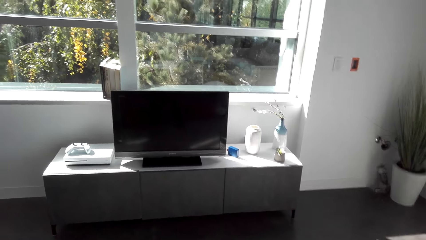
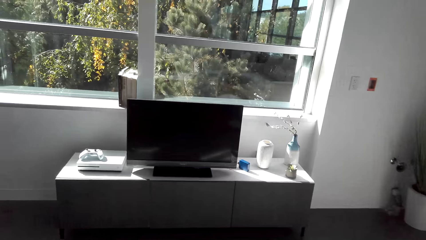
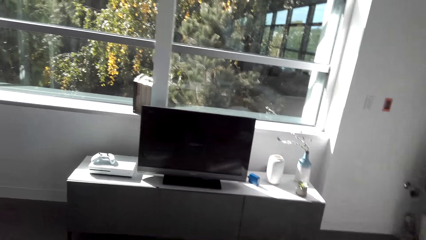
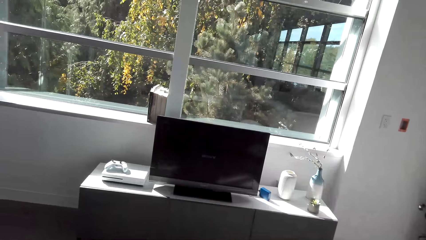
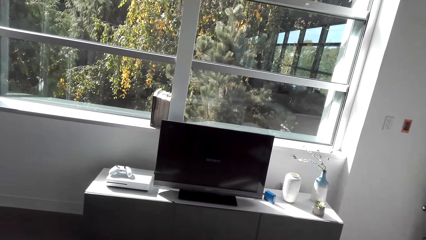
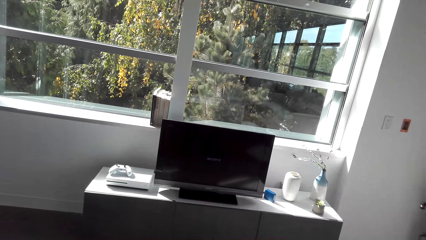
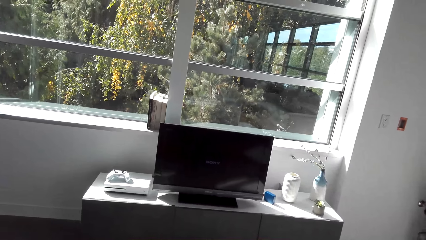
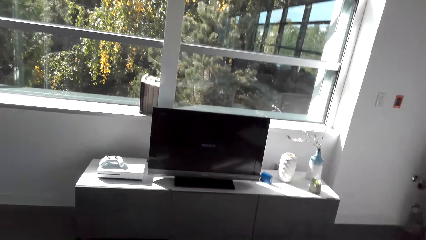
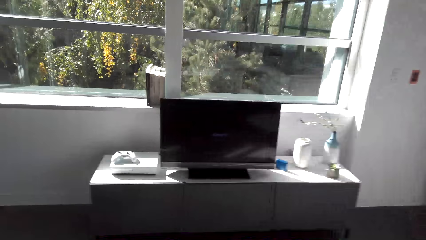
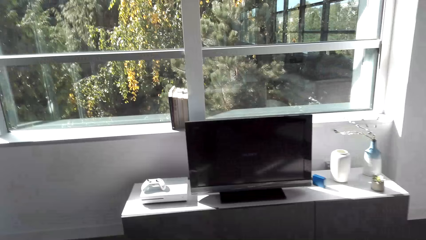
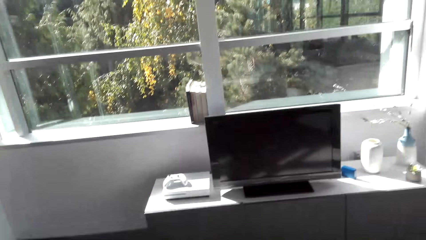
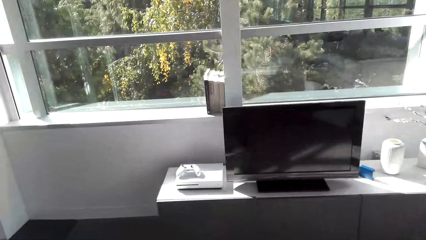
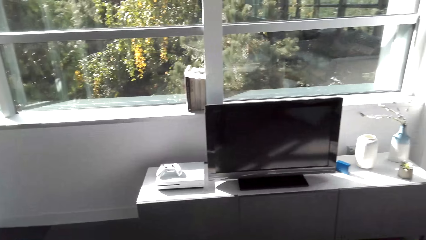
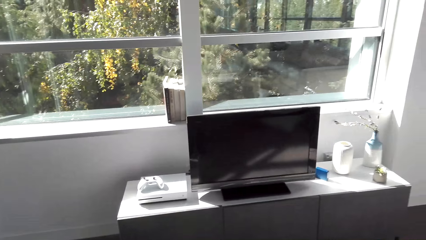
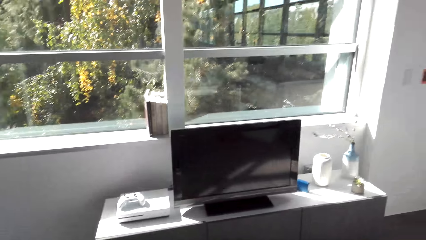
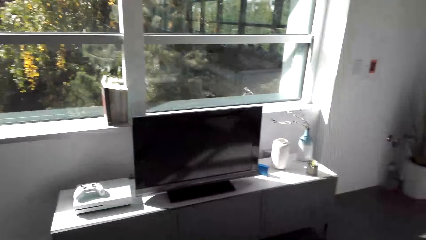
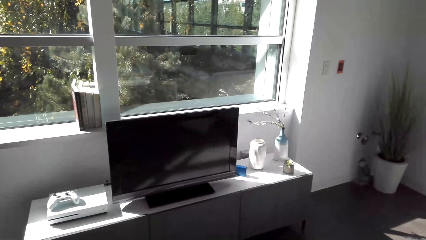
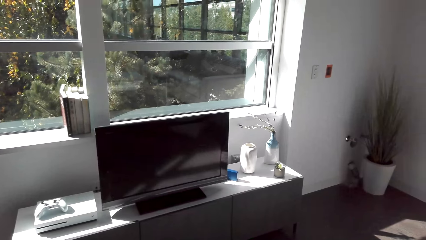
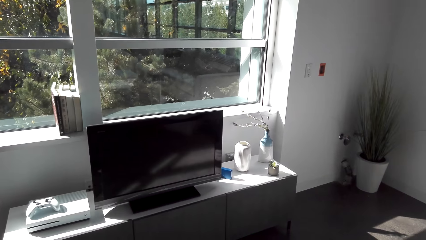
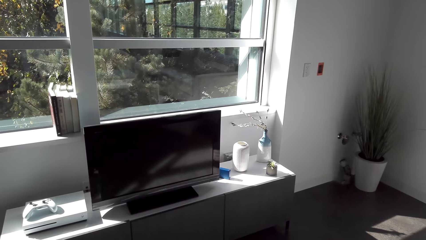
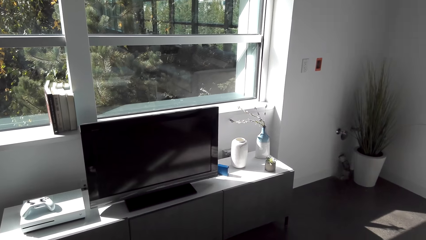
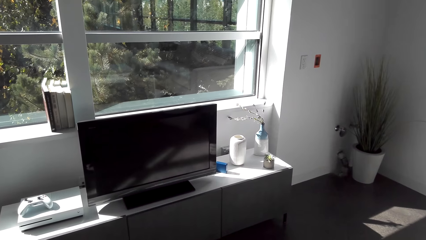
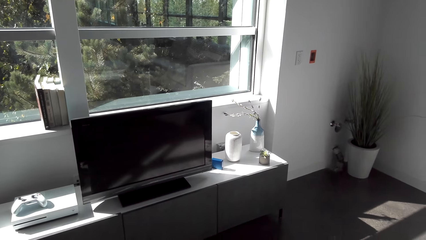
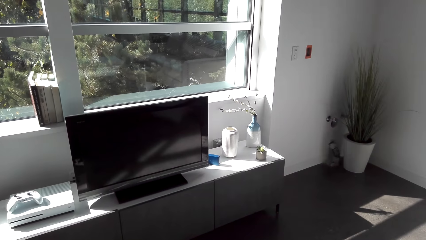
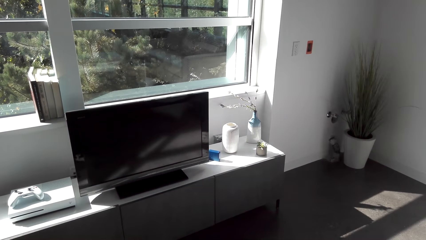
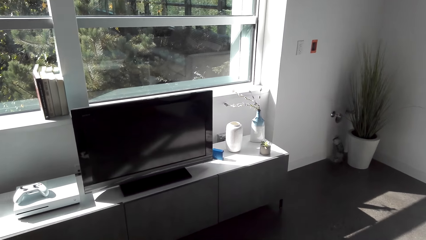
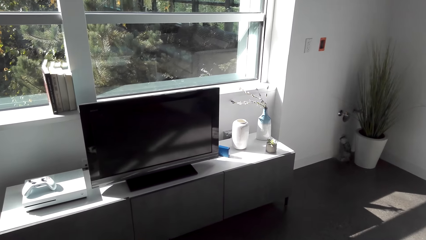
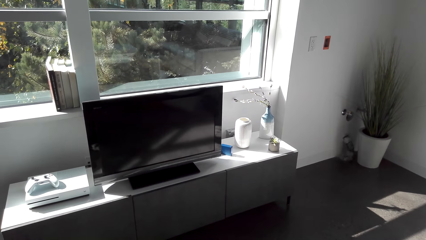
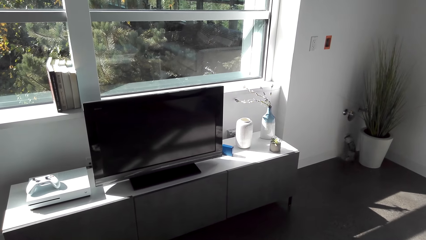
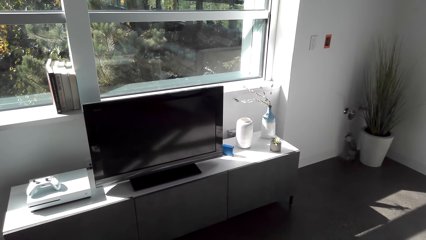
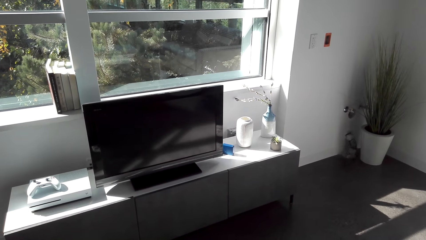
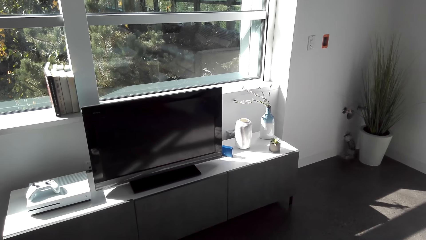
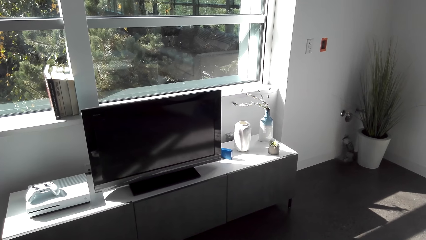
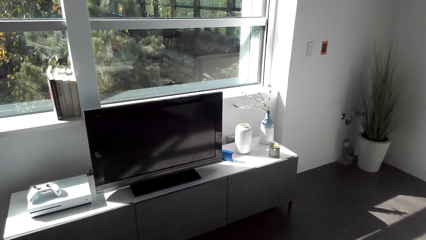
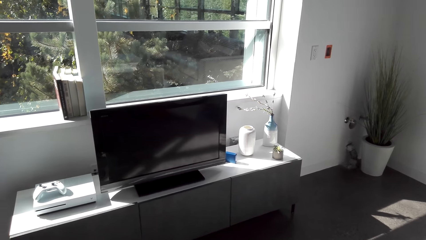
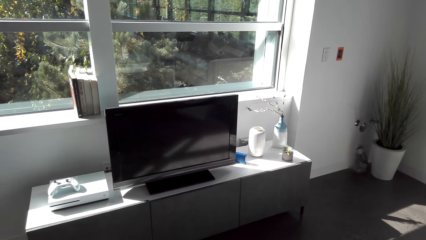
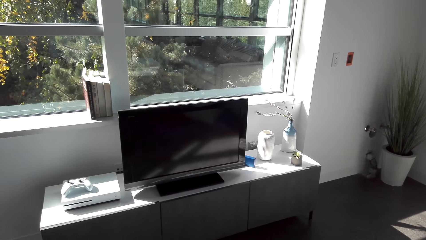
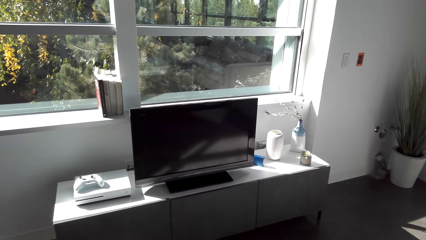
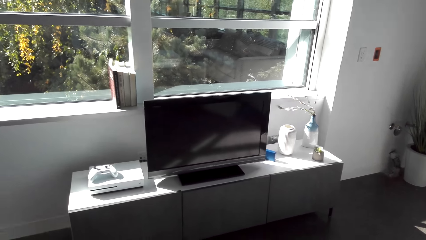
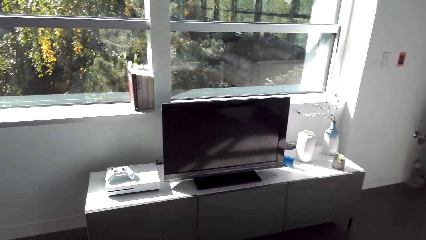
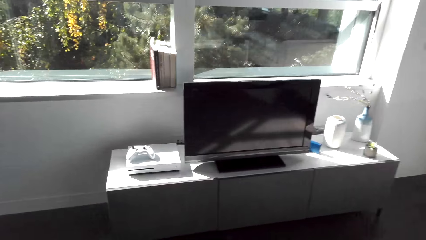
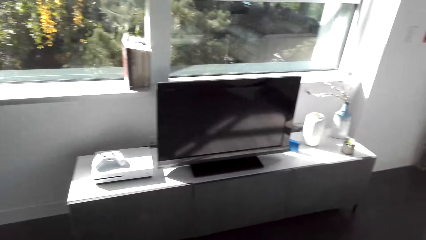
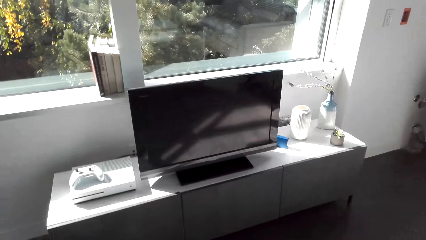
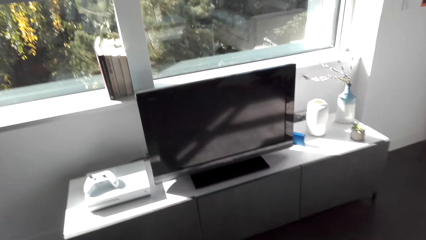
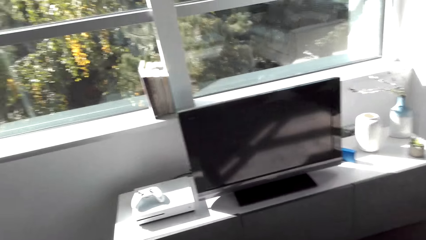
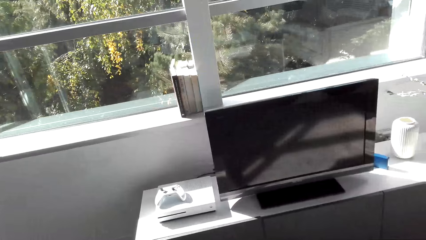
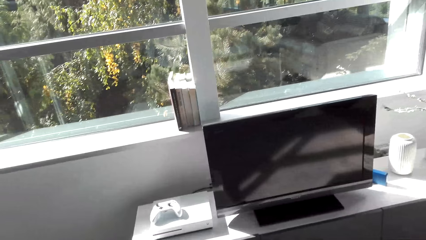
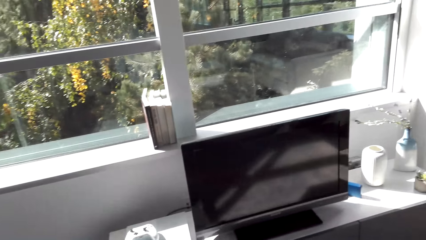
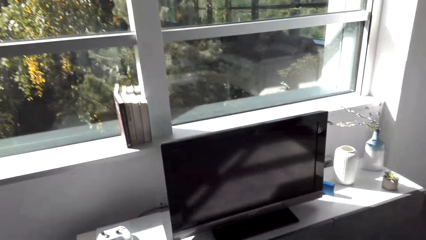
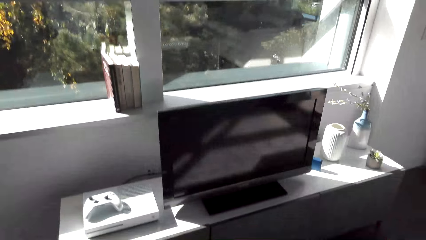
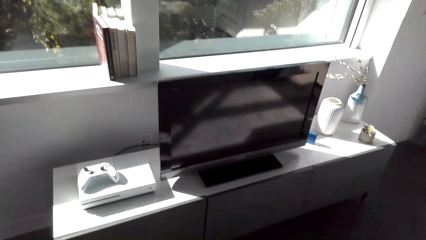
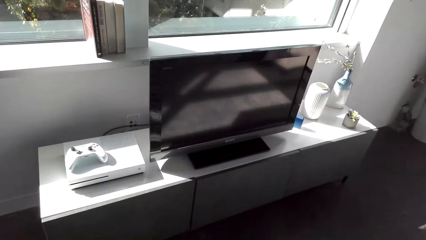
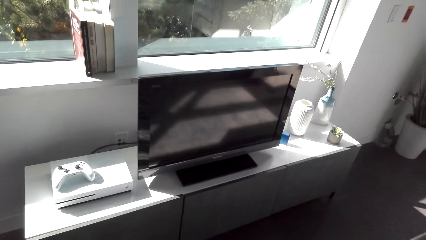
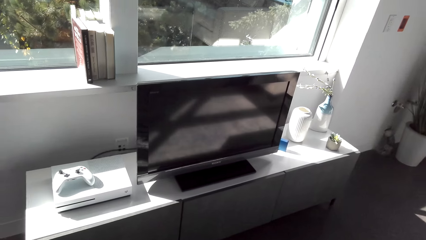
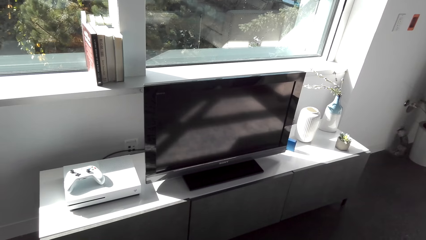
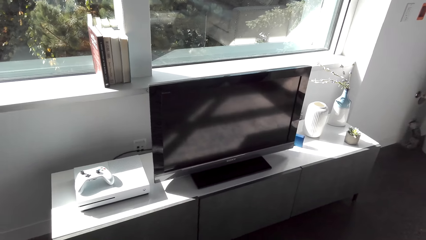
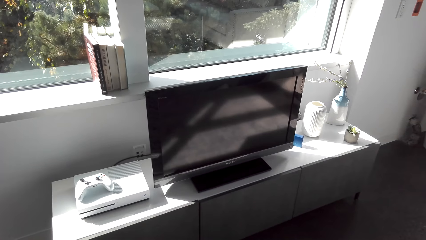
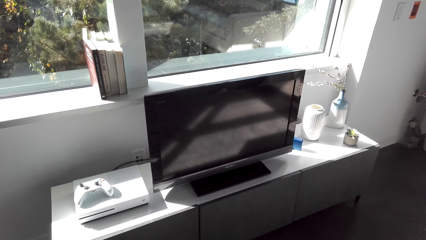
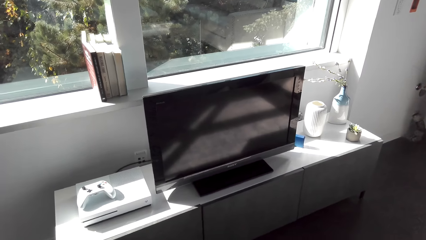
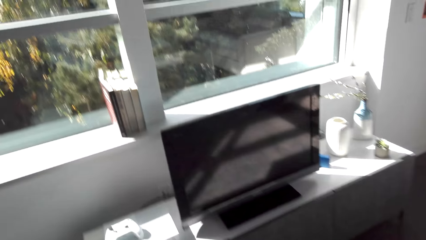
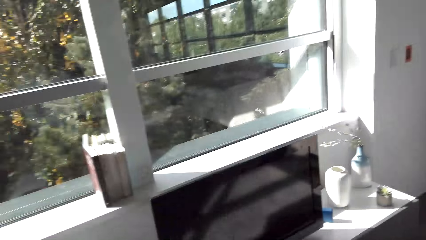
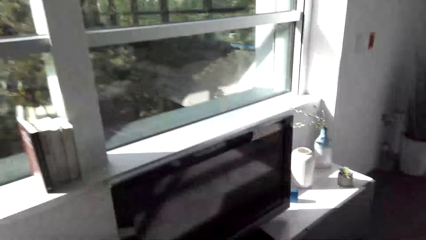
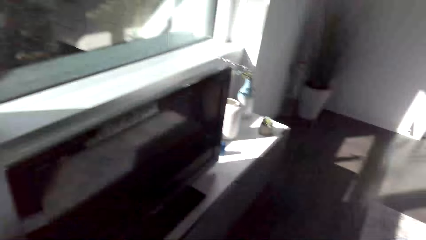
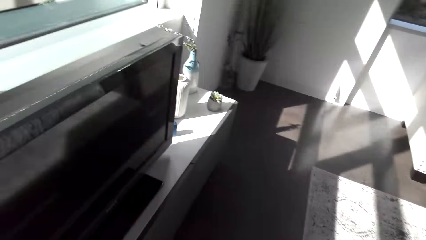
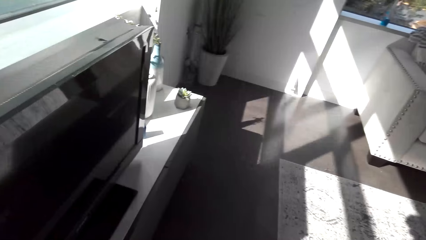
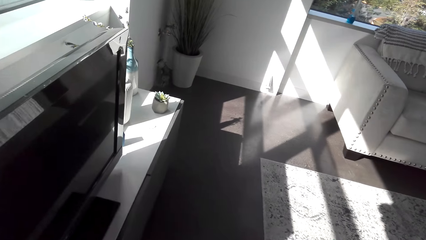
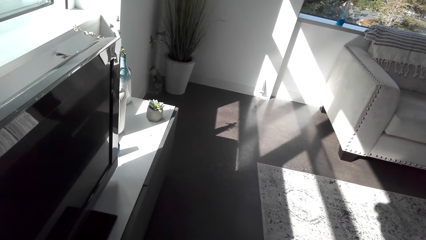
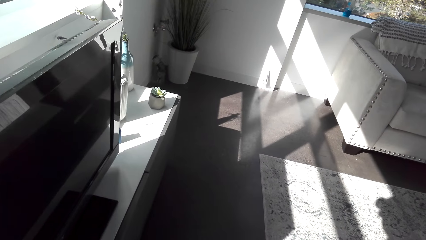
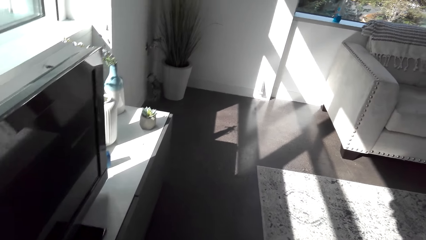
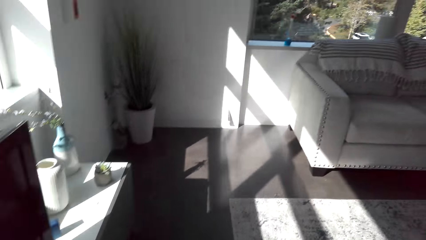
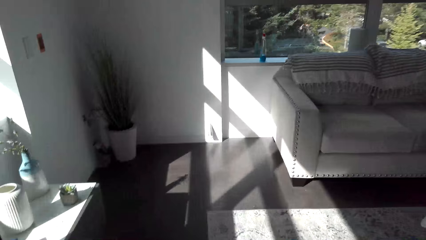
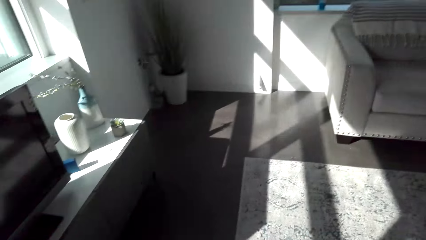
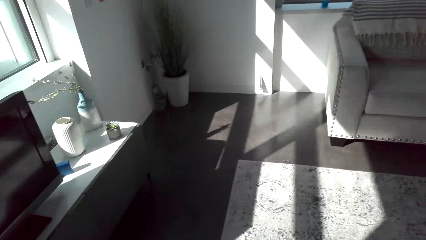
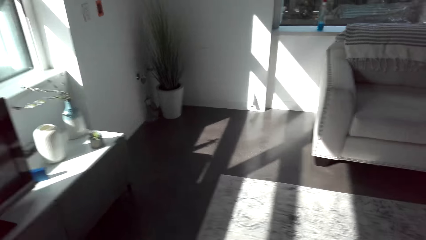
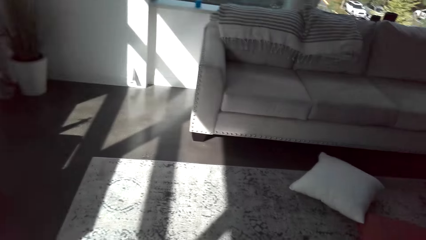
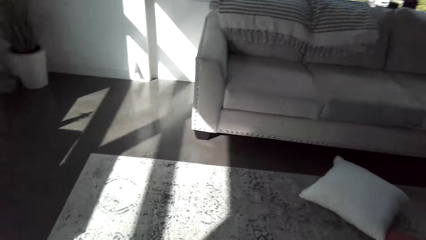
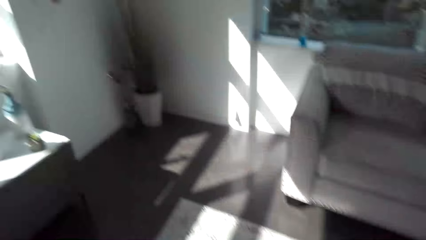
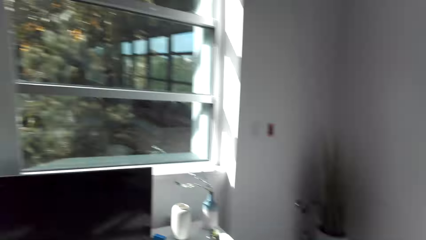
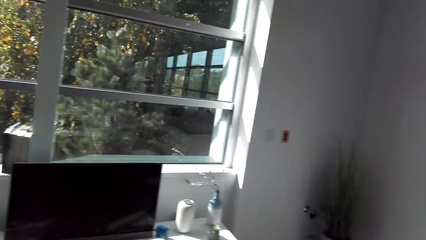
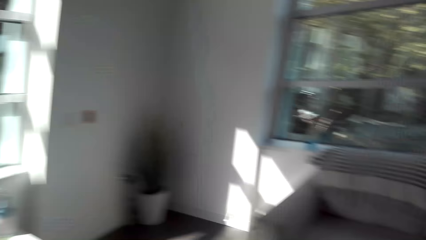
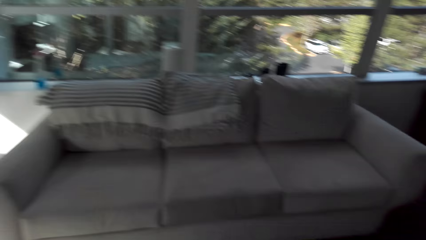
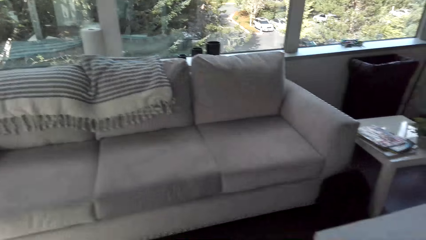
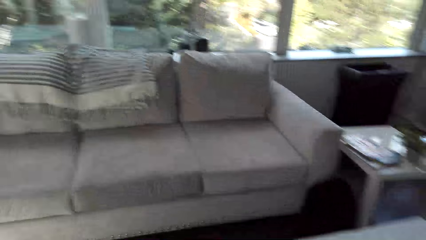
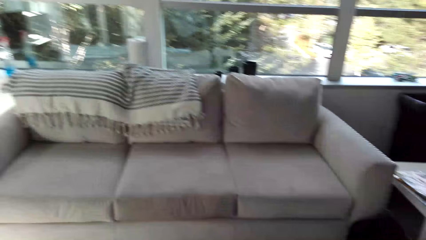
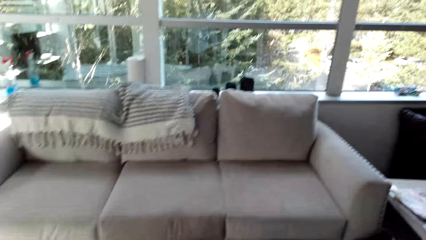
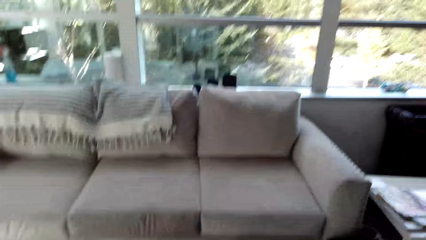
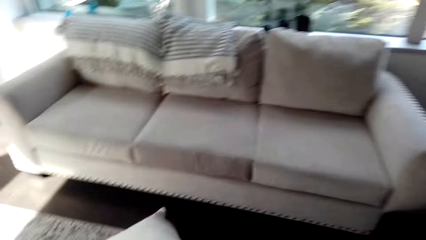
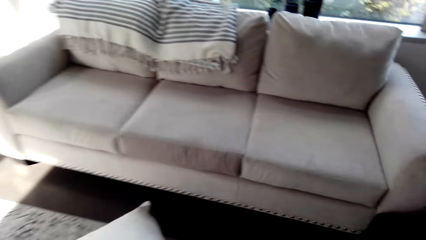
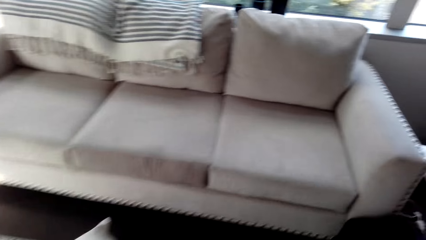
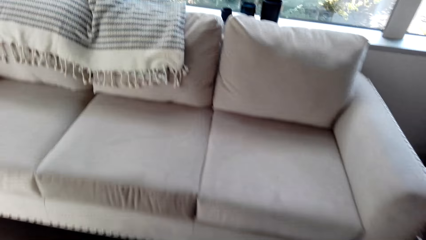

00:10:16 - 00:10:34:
The camera wearer moves about.
